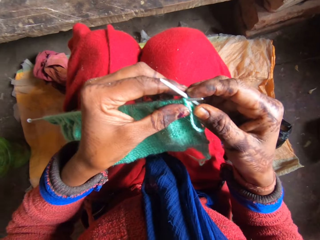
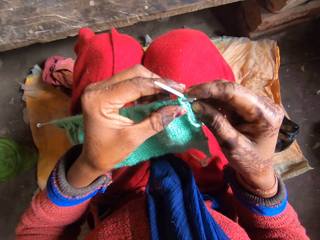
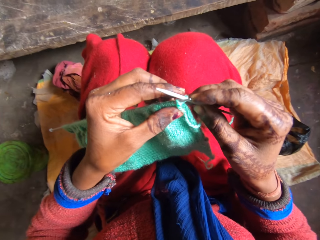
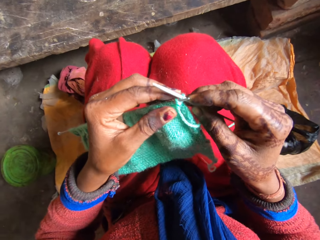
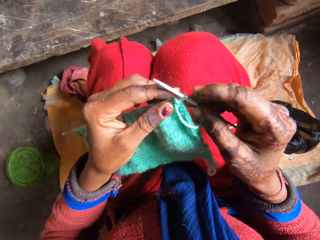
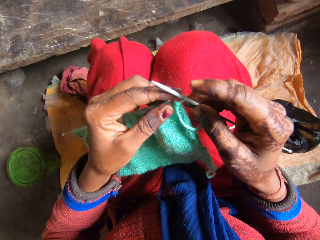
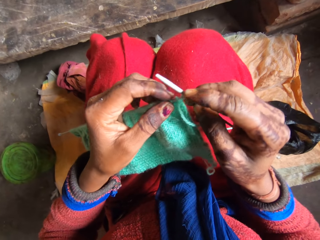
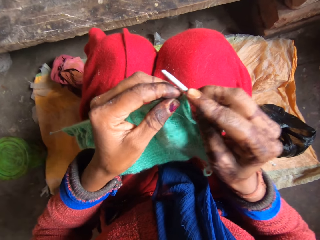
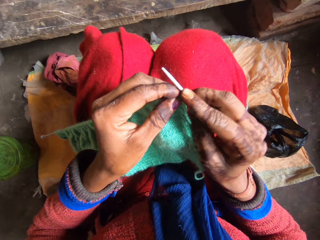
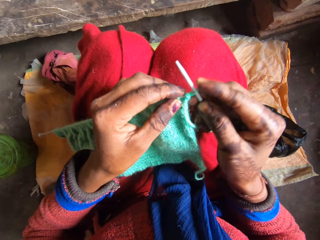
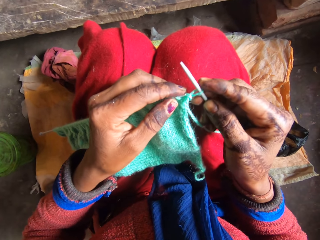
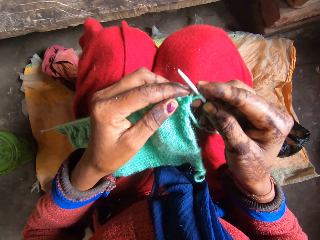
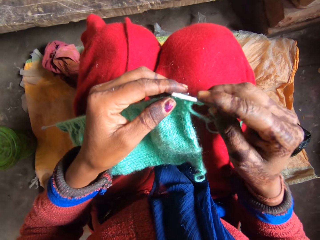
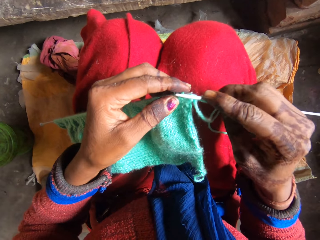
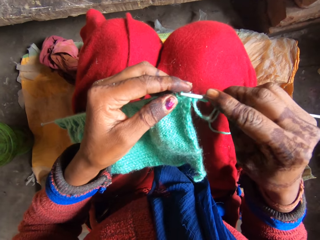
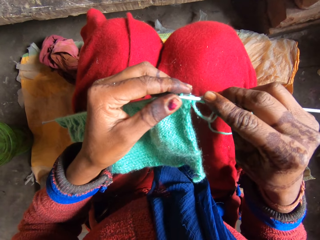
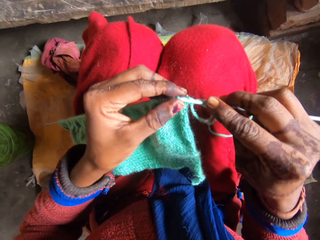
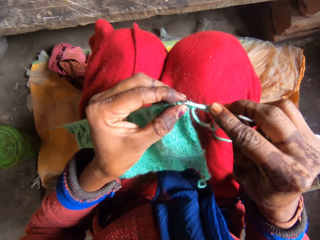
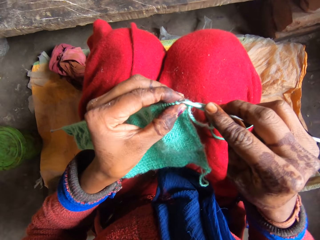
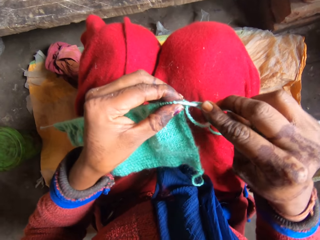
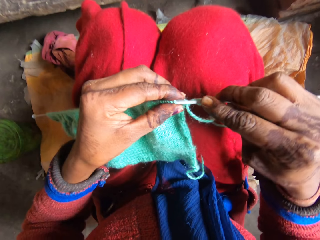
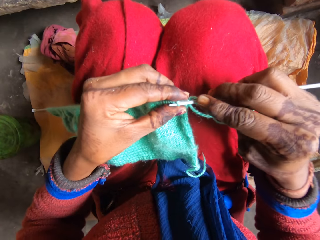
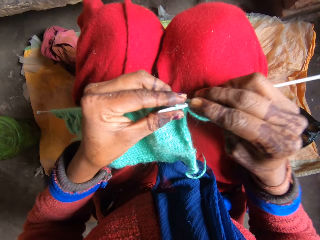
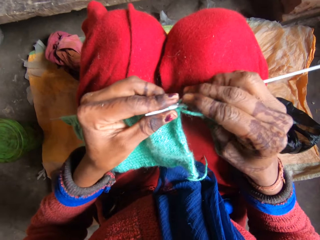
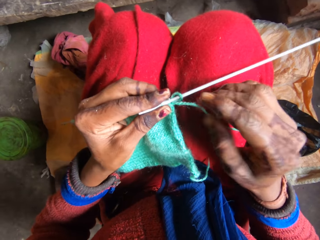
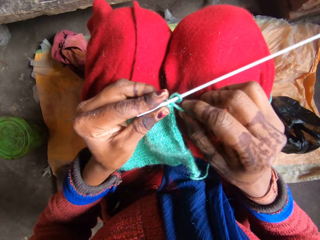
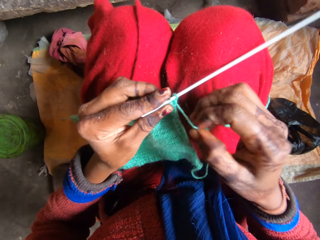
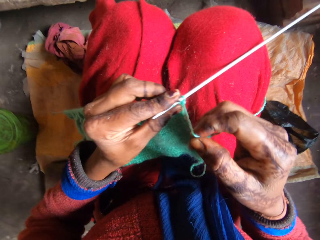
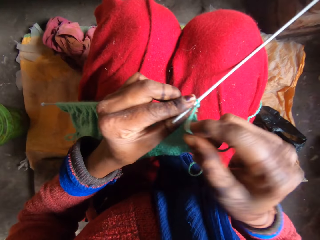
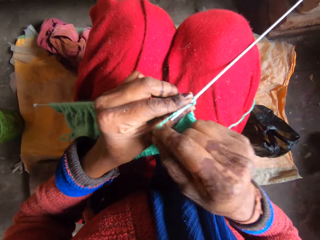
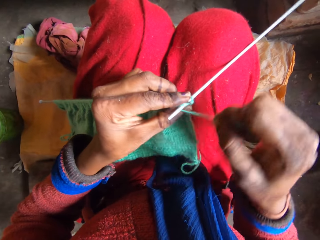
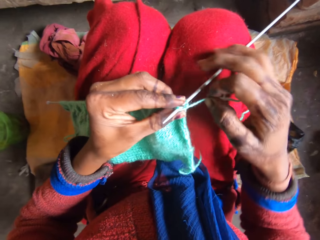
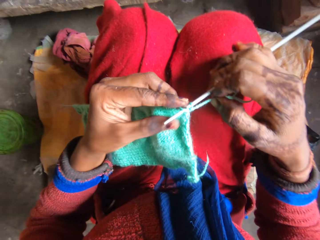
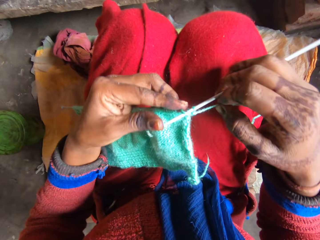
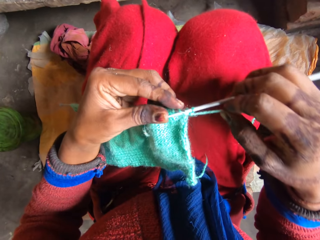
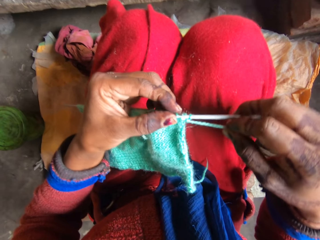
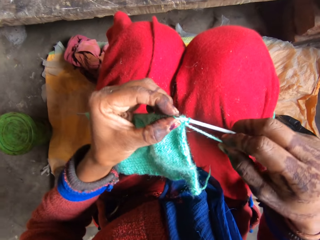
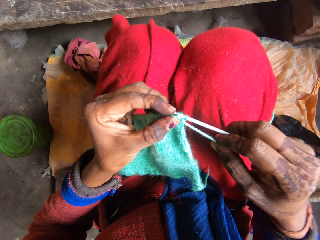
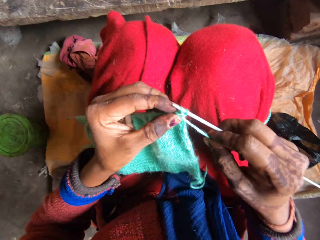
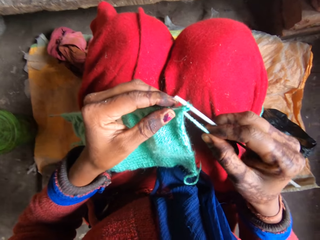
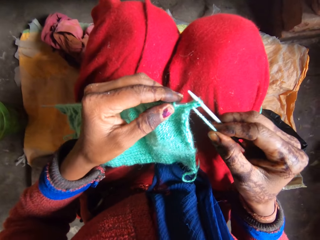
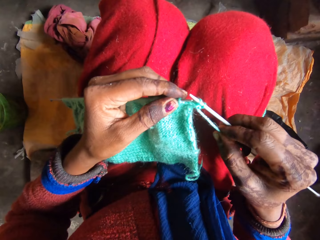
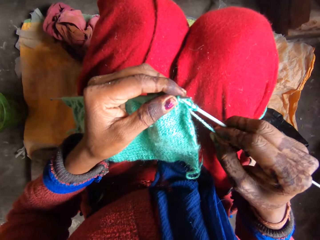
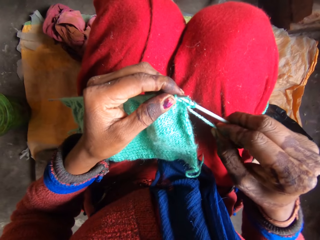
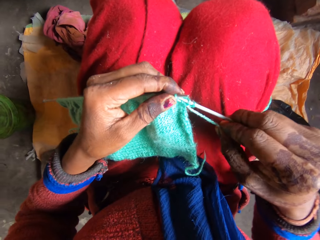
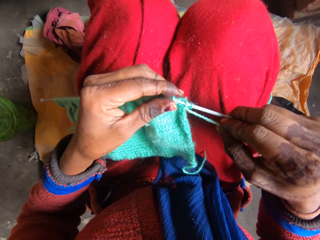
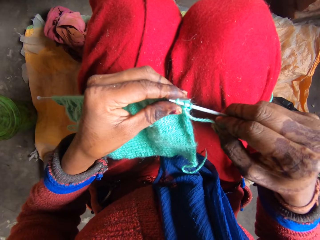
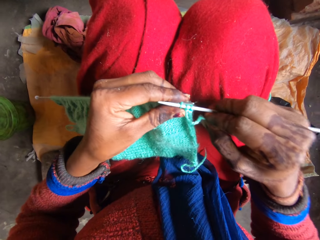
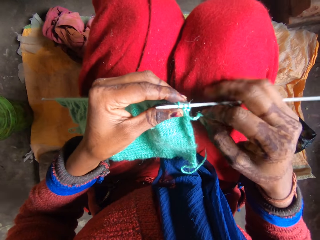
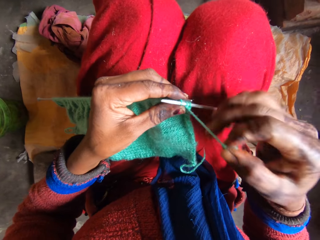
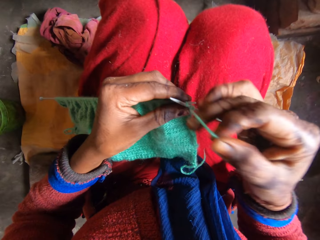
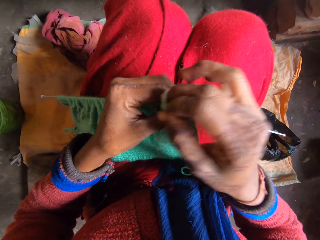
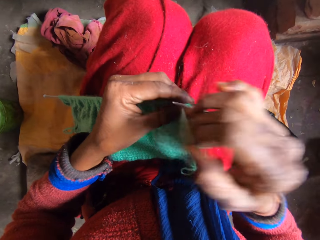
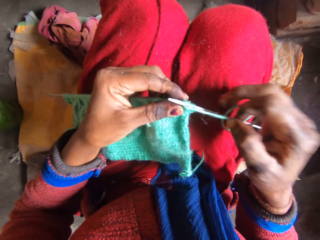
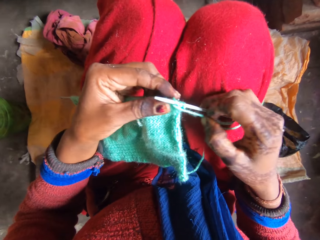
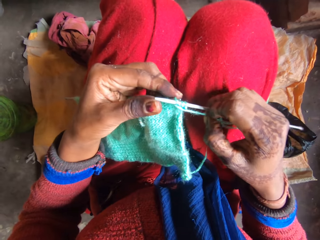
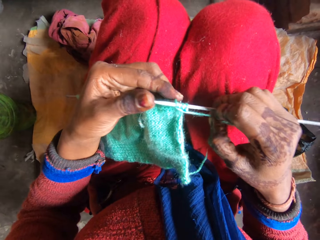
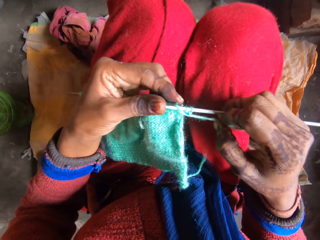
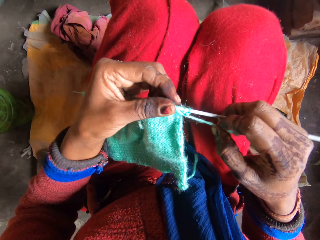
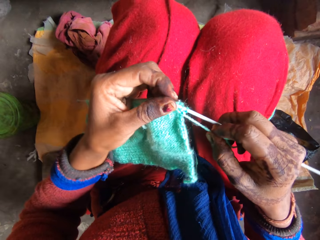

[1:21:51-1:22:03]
The camera wearer holds the knitting needle. They knit the fabric with the knitting needle. They hook a thread with the knitting needle. They roll the thread on the knitting needle. They knit the fabric. They hook a thread with the knitting needle. They roll the thread on the knitting needle.

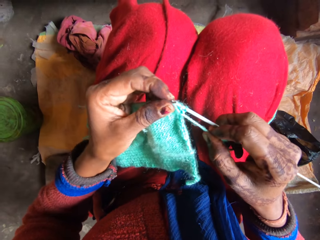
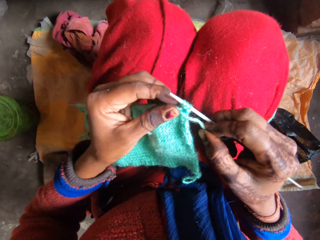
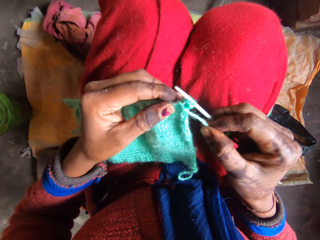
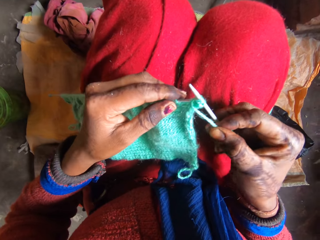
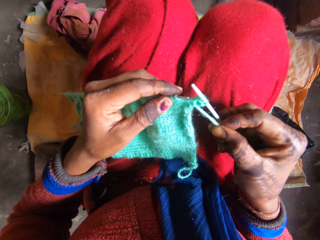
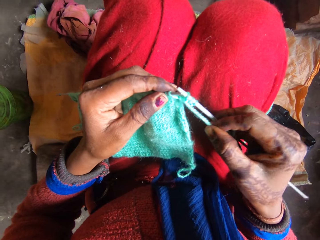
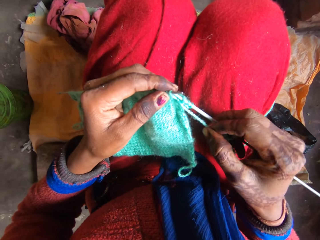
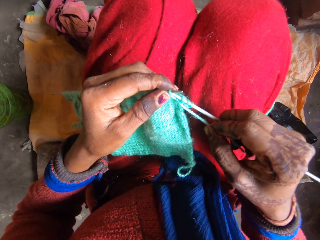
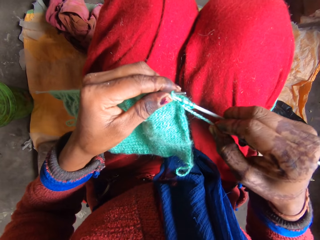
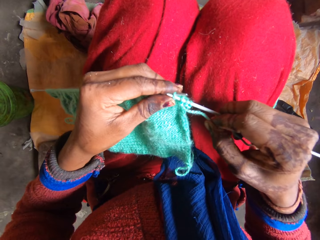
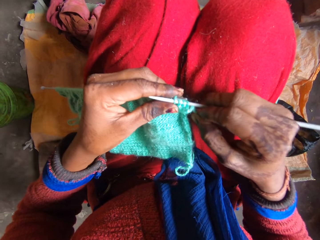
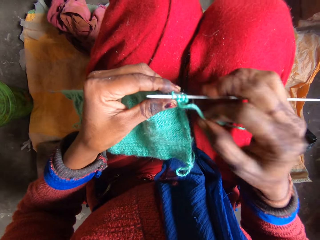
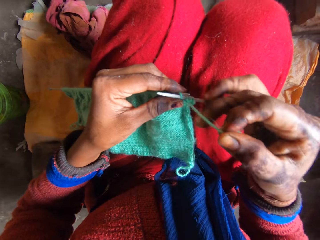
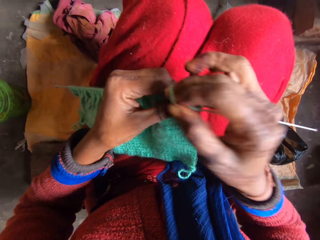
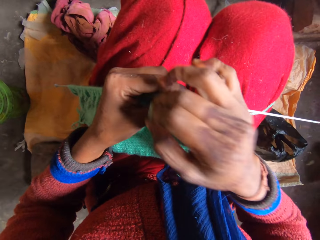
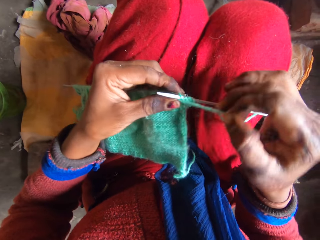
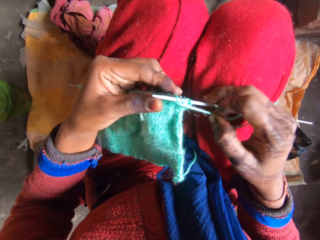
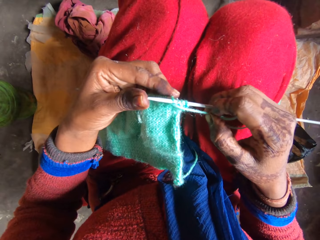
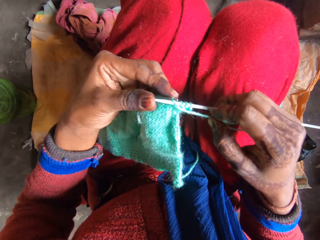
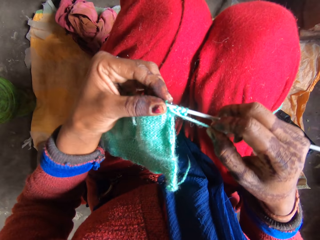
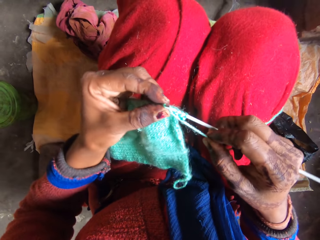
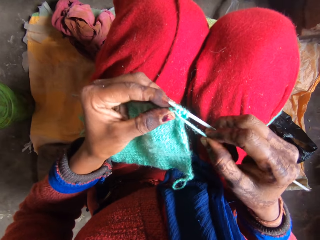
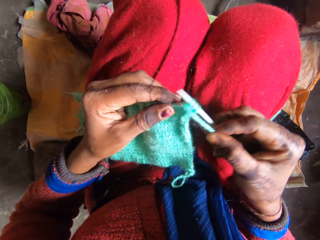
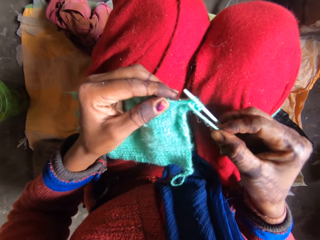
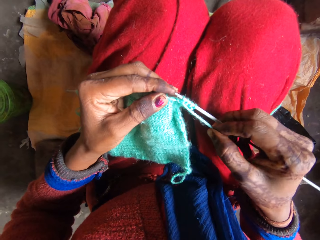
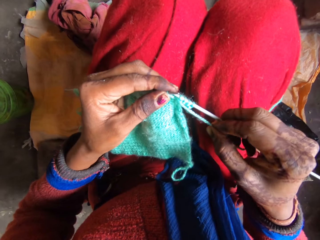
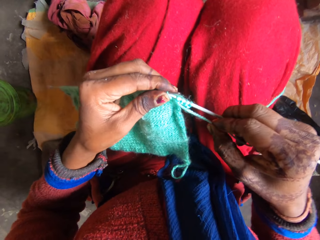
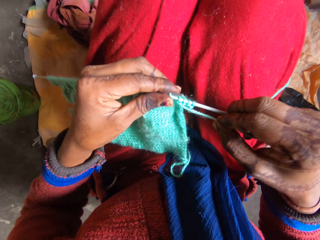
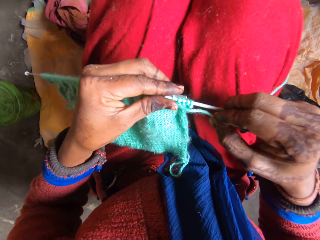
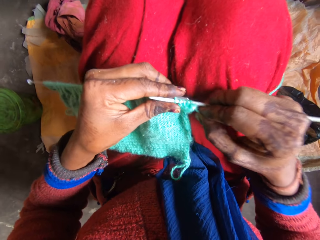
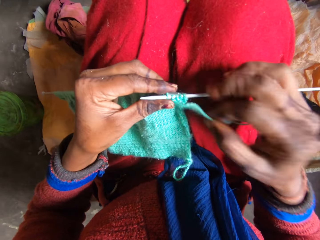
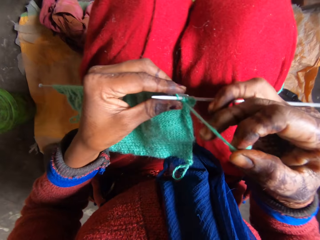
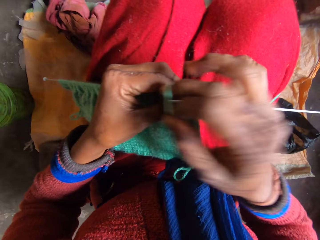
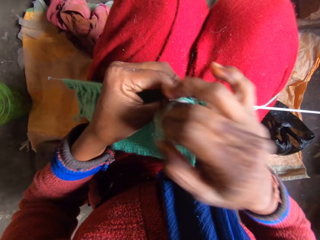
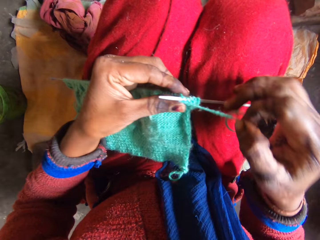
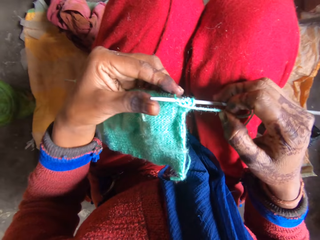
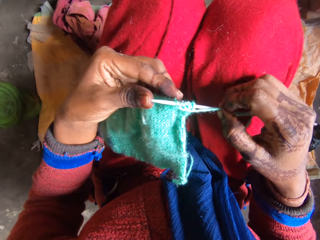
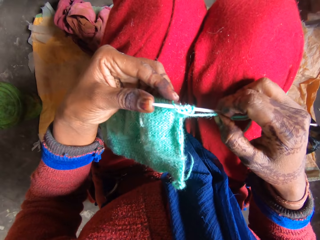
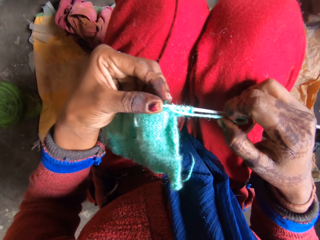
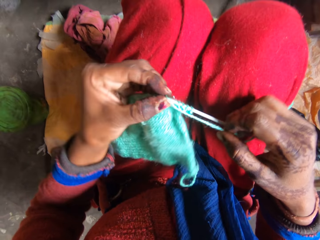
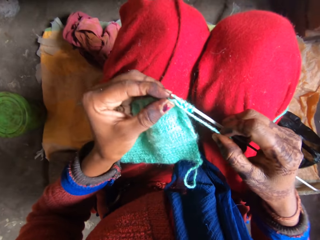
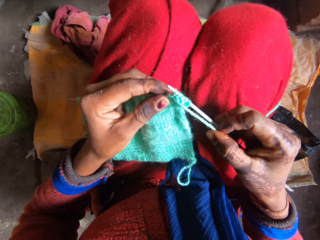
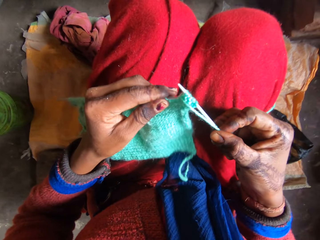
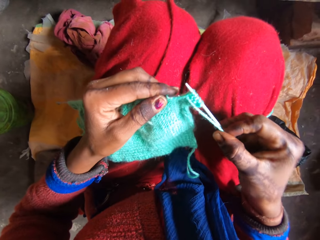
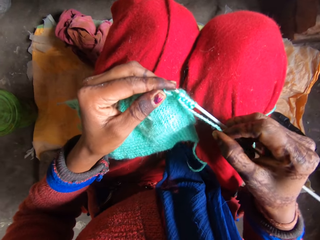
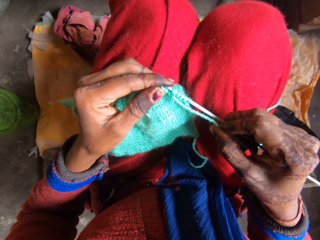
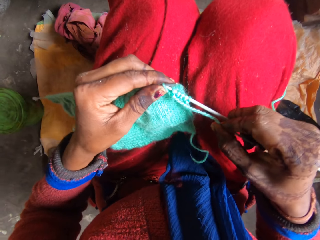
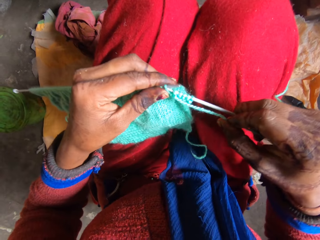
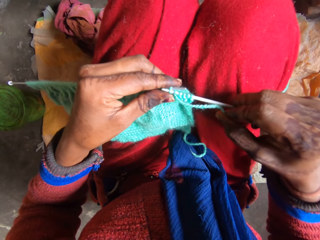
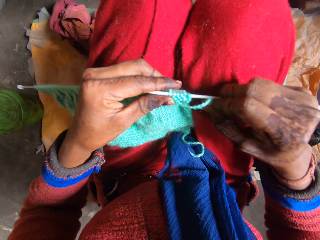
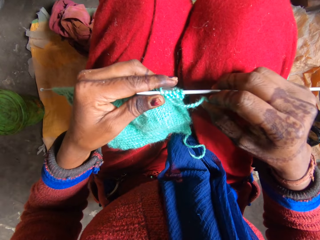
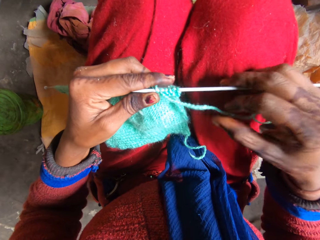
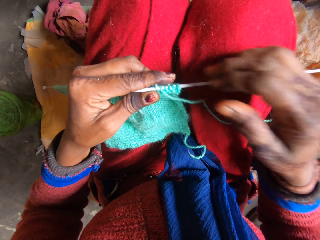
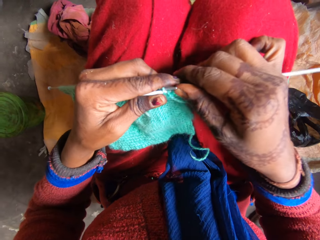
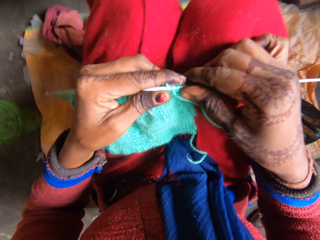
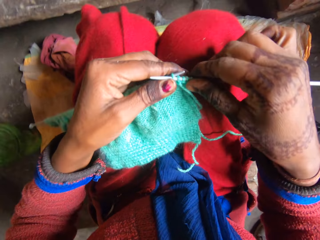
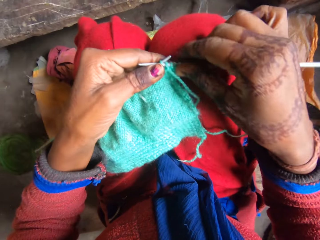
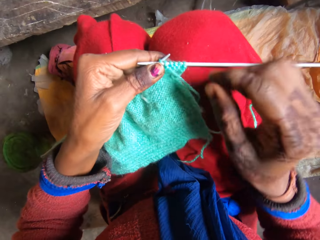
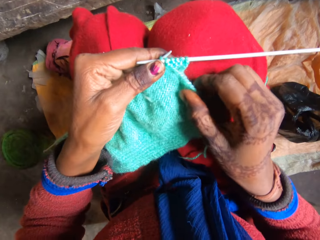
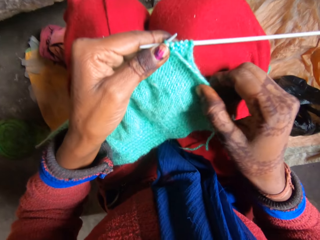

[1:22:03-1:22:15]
The camera wearer knits the fabric. They hook a thread with the knitting needle. They roll the thread on the knitting needle. They knit the fabric. They hook a thread with the knitting needle. They roll the thread on the knitting needle. They hook a thread with the knitting needle. They do it again. They hold the knitting needle.
